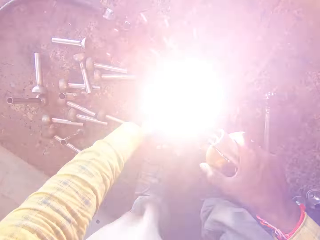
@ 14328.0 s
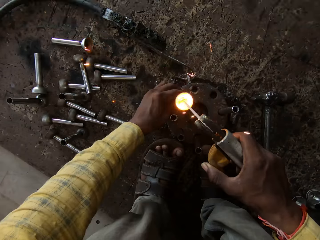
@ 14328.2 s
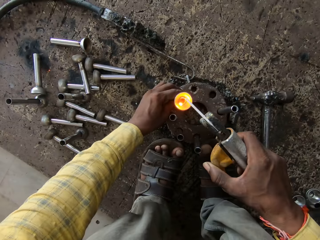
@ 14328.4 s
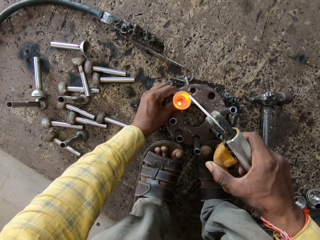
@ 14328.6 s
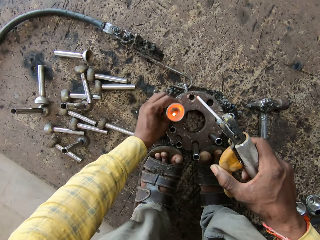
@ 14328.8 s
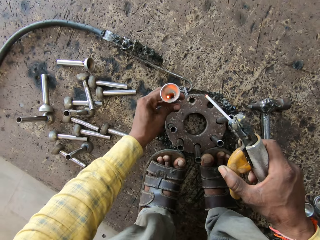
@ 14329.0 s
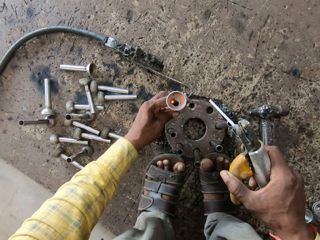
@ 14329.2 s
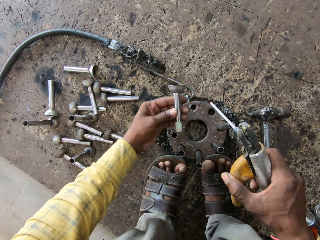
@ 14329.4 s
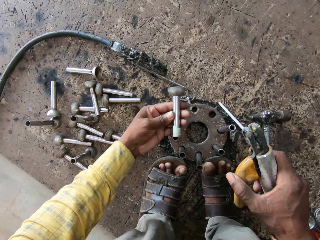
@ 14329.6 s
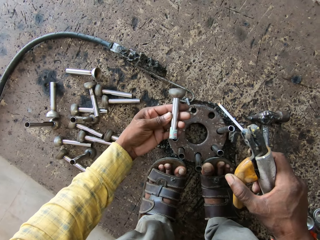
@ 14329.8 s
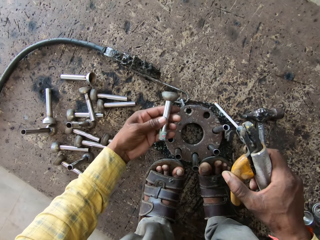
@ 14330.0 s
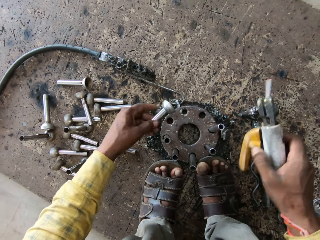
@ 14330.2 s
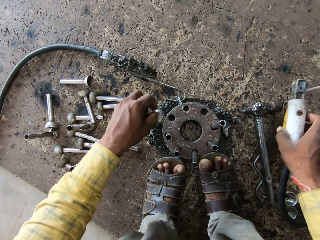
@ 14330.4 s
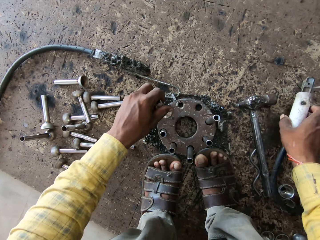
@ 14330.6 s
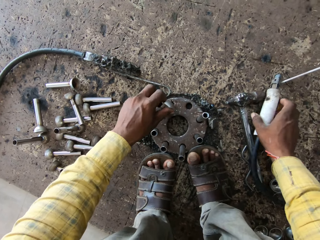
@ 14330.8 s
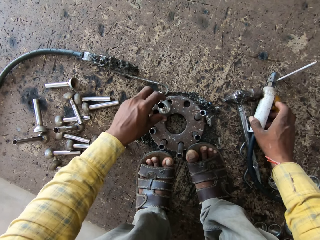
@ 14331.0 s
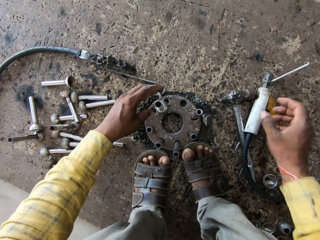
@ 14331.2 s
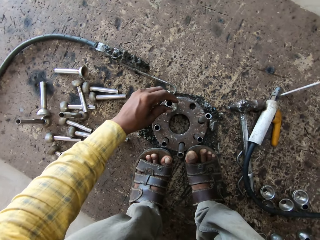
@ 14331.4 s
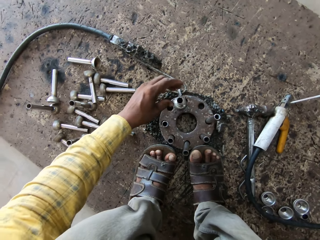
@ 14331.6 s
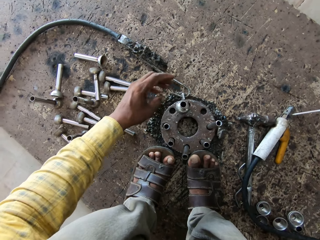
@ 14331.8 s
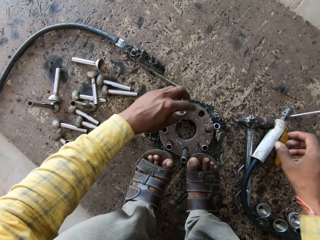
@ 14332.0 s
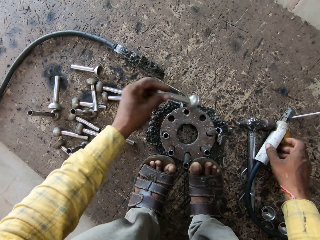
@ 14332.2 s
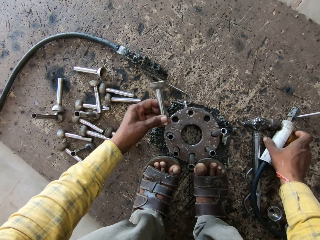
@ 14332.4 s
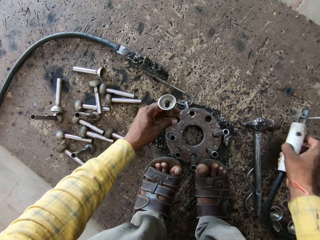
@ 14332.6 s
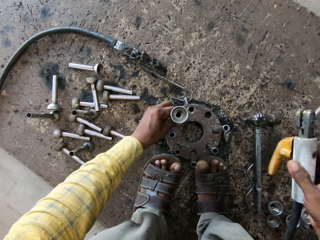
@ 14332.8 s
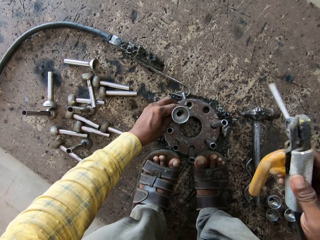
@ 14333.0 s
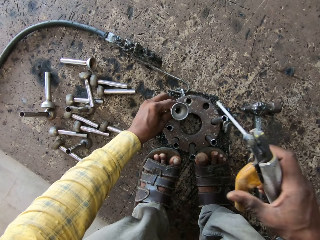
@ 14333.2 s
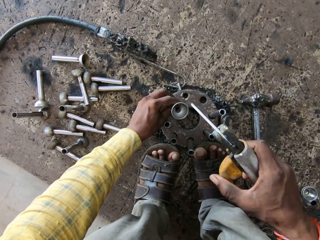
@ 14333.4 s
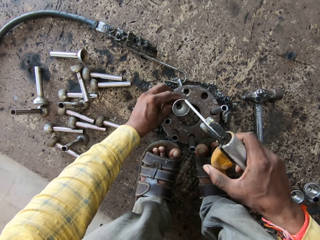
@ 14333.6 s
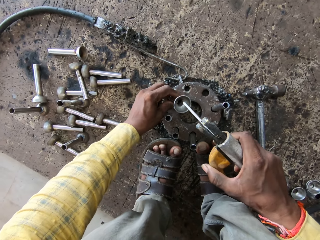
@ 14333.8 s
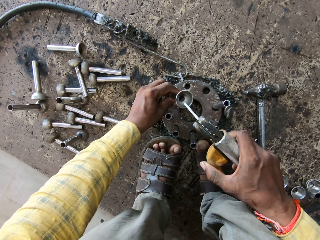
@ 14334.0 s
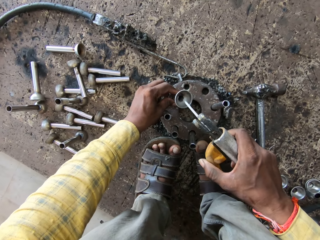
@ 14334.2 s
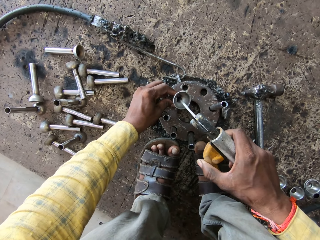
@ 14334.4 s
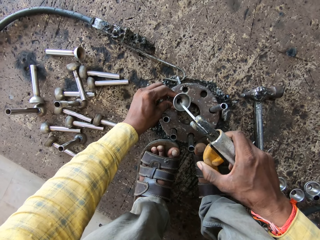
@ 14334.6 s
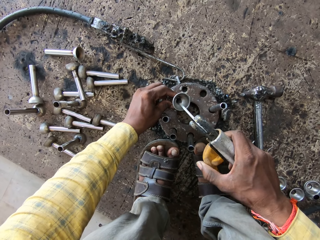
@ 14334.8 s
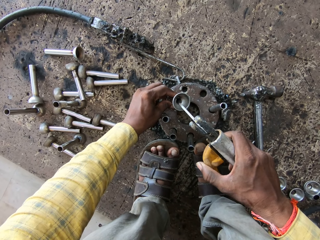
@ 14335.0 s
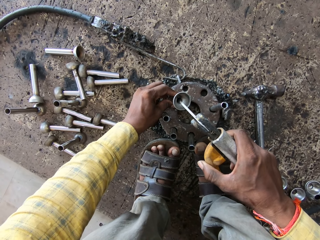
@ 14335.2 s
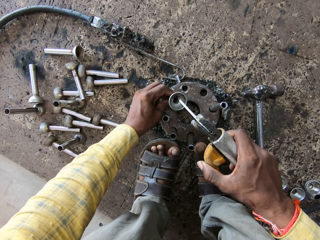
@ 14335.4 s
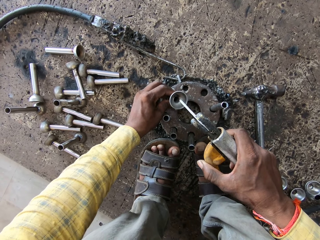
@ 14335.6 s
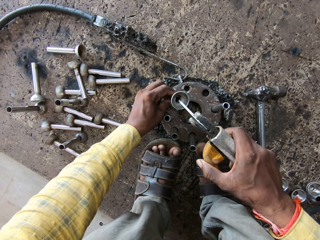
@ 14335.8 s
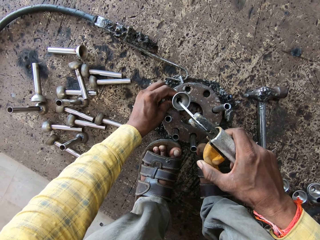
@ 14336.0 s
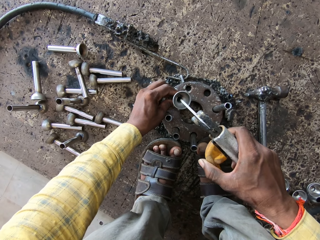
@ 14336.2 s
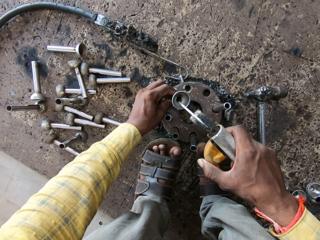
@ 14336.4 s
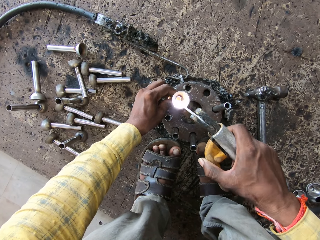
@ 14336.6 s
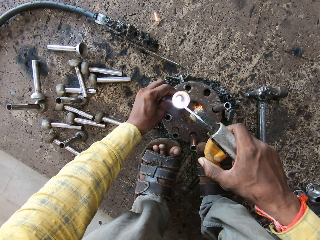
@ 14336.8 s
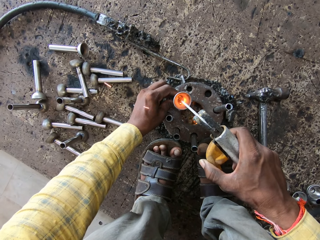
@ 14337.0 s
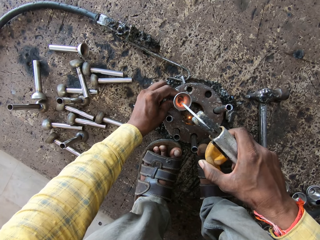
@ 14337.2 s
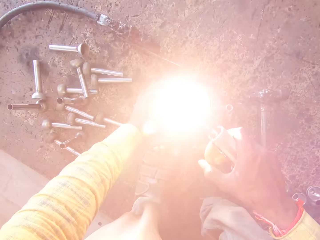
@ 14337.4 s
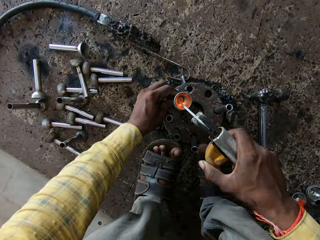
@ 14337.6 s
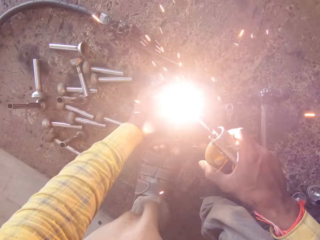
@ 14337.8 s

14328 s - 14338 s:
The camera wearer holds the metal. They drop the welding gun and the metal on the welding surface. They take the metal, take the welding gun, and weld the metal.

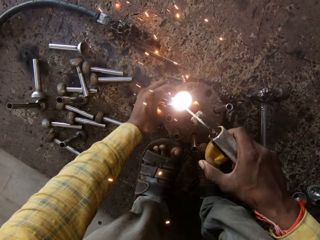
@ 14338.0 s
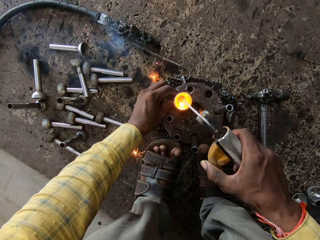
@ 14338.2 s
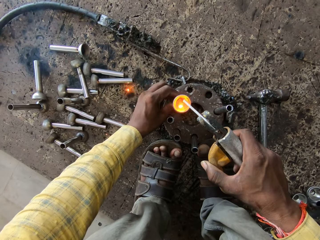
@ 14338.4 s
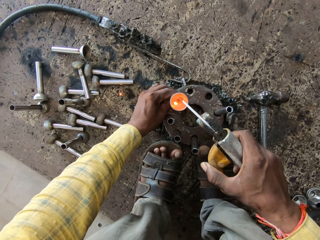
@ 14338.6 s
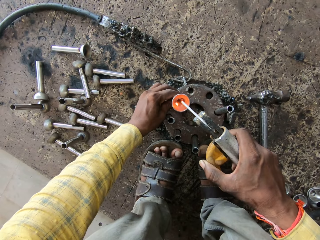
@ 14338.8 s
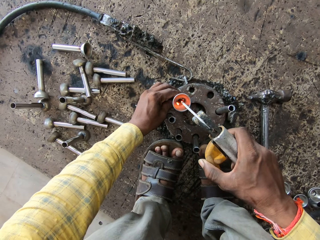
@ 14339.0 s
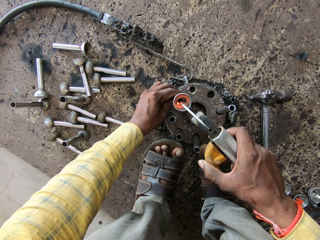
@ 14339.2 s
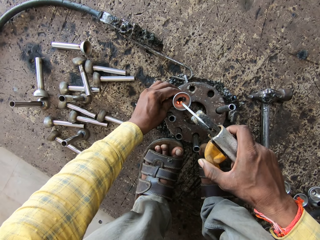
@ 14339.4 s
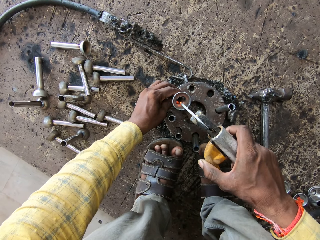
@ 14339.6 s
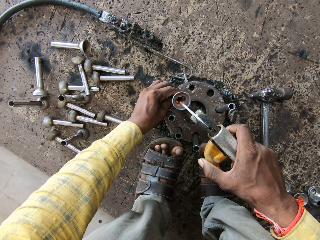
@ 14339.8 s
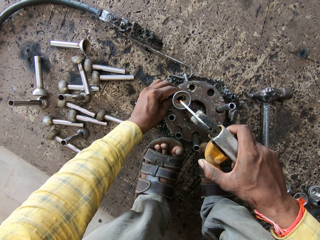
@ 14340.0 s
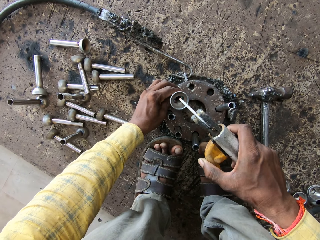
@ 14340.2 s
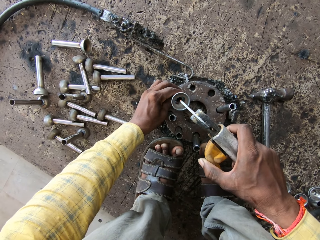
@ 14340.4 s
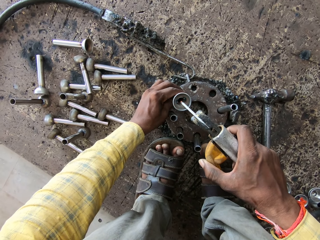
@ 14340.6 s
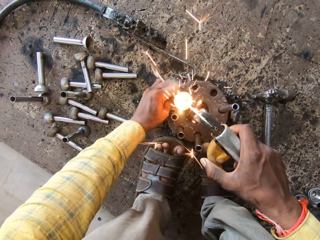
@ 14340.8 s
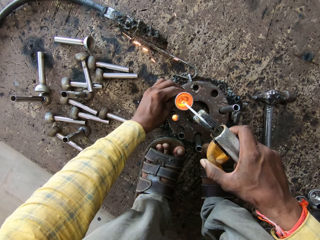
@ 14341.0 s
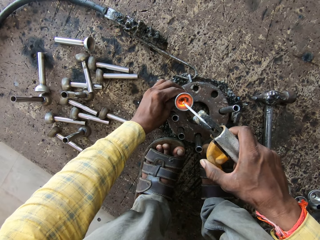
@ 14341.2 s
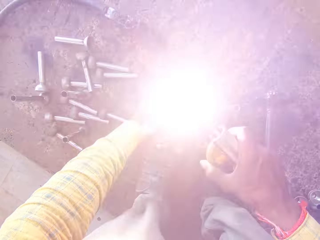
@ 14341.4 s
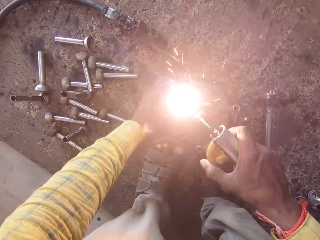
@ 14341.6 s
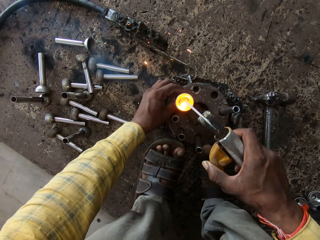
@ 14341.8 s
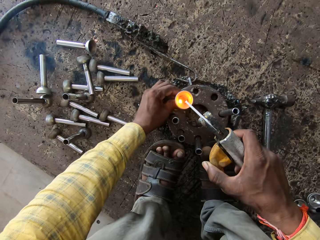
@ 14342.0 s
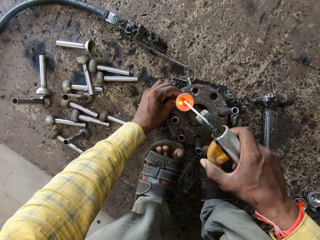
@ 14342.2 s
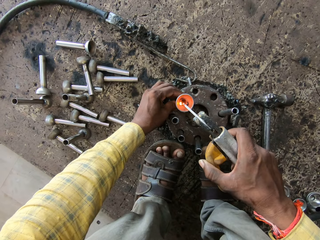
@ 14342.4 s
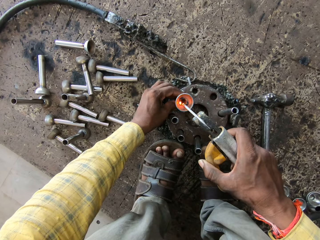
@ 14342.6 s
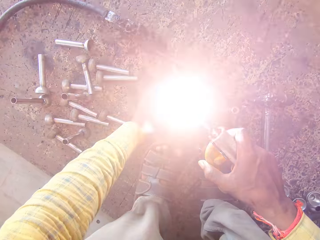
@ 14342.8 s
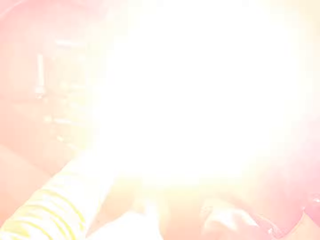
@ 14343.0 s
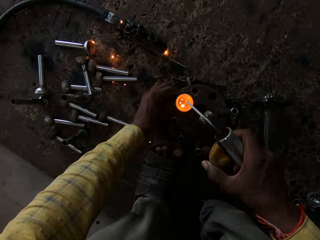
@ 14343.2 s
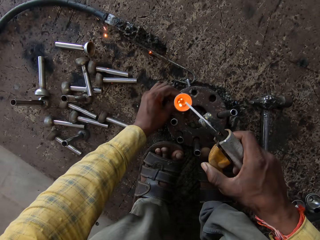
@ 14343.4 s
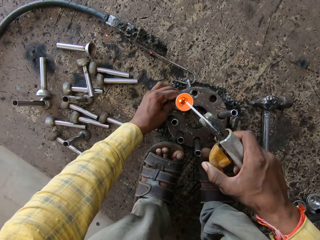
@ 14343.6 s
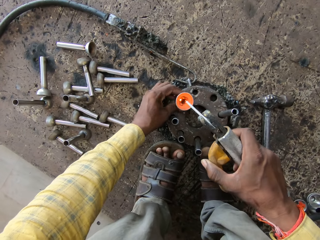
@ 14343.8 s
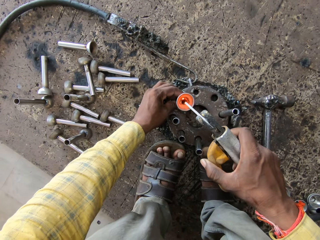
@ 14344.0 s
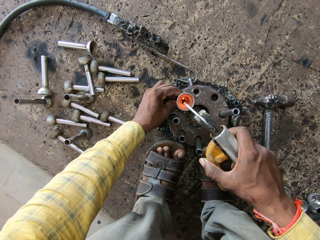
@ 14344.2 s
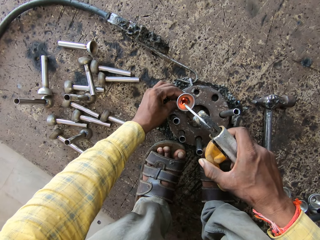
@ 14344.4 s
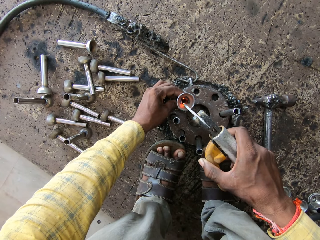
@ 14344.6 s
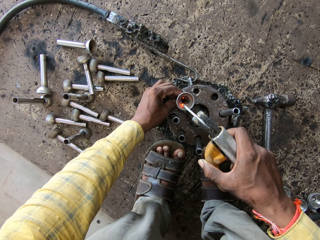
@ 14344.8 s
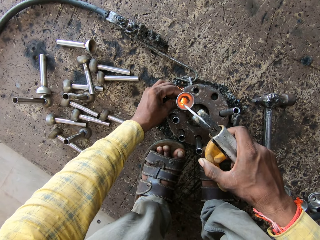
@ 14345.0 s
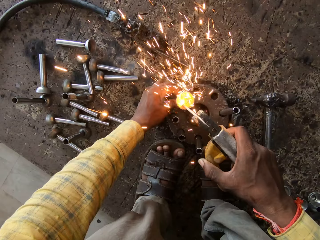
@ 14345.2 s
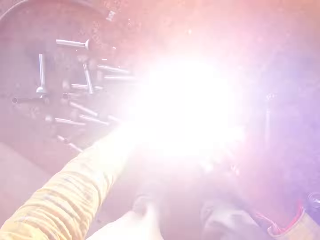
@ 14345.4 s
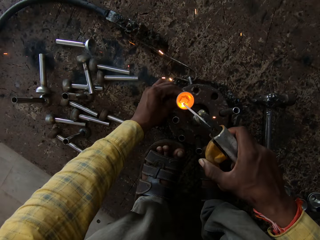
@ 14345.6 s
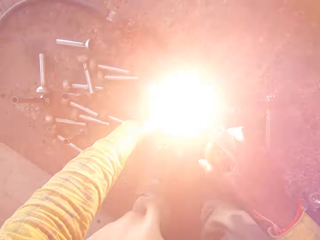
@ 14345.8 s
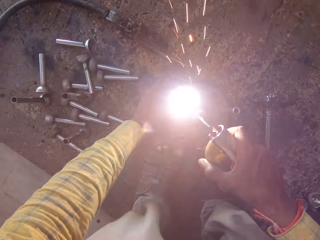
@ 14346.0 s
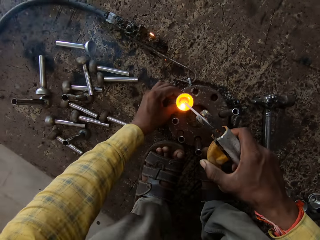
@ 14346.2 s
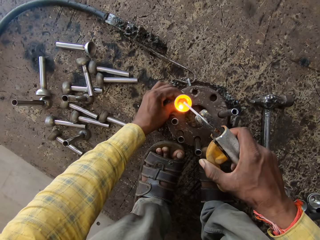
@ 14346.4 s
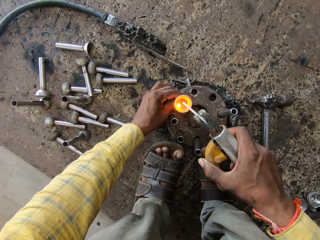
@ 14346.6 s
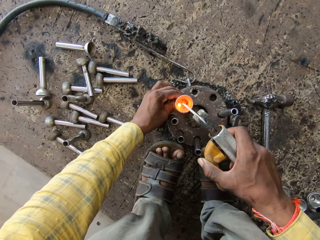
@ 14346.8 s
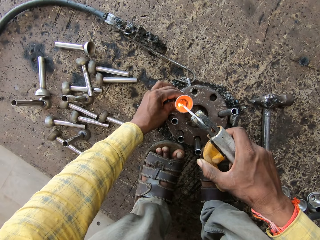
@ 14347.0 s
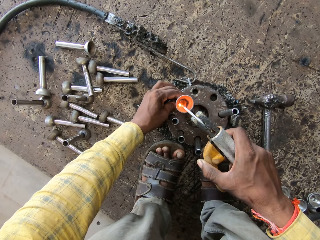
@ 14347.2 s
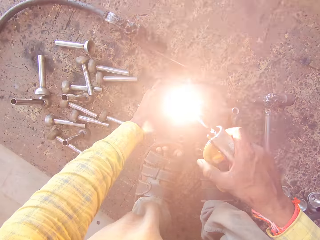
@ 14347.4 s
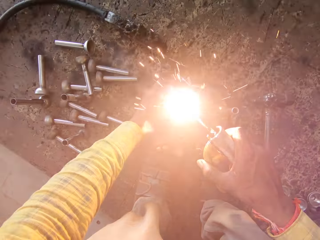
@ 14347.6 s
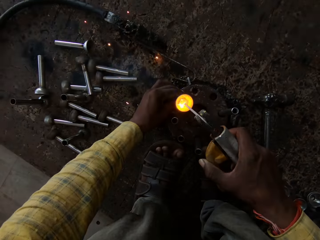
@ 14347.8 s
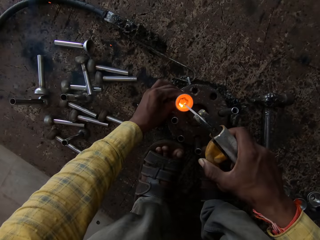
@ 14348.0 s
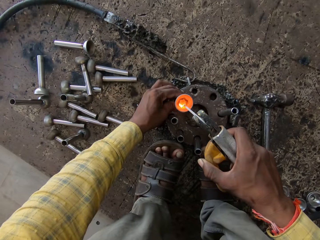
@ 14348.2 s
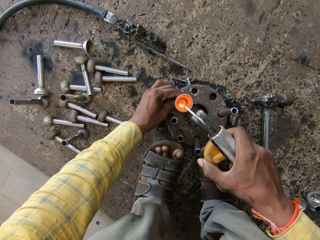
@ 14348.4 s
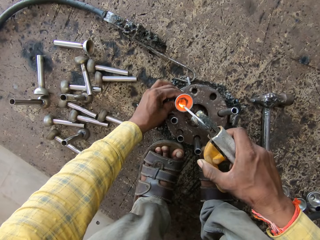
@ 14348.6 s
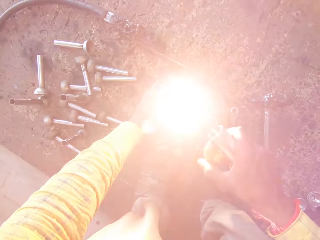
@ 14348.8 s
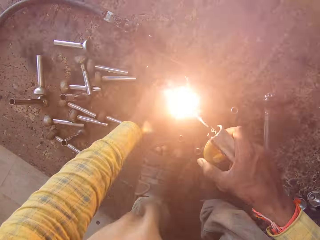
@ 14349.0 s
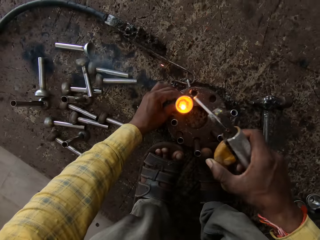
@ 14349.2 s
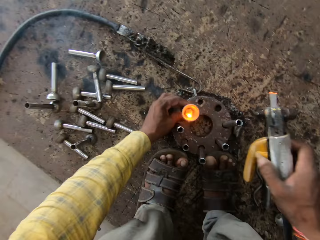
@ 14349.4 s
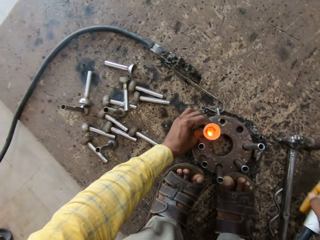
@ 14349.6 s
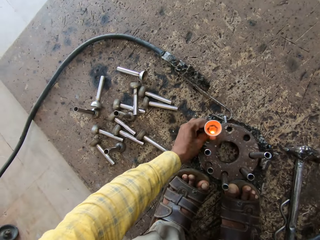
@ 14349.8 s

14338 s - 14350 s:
The camera wearer turns a metal rod. They weld the metal rod. They turn the metal rod. They weld the metal rod. They turn the metal rod. They weld the metal rod.
